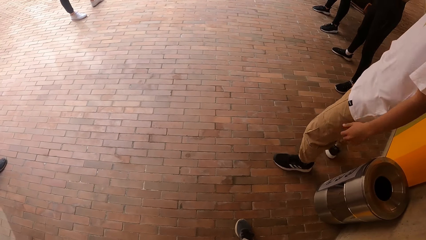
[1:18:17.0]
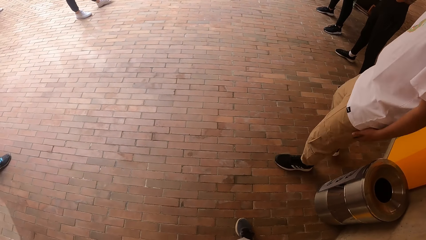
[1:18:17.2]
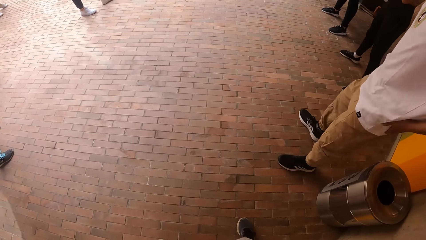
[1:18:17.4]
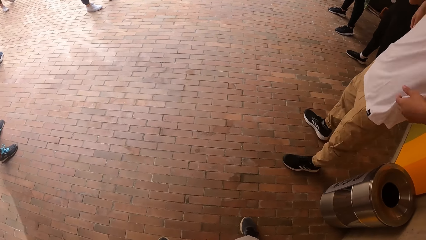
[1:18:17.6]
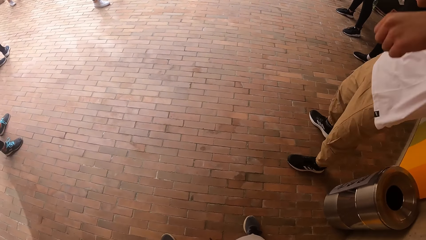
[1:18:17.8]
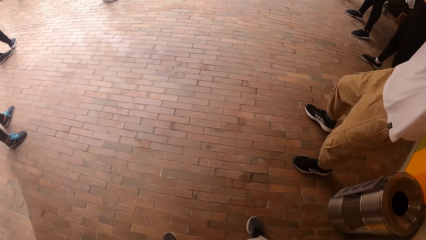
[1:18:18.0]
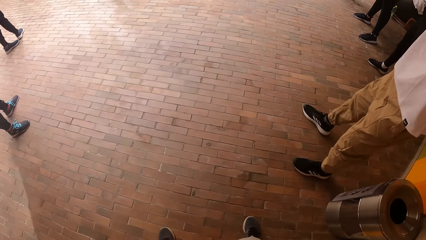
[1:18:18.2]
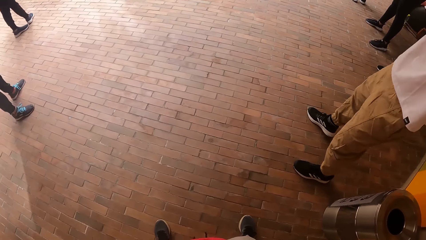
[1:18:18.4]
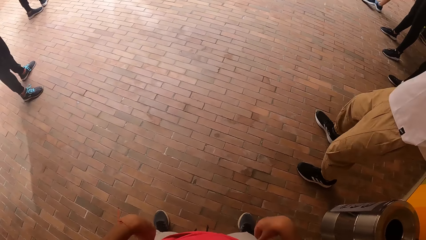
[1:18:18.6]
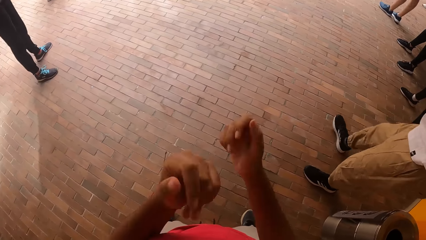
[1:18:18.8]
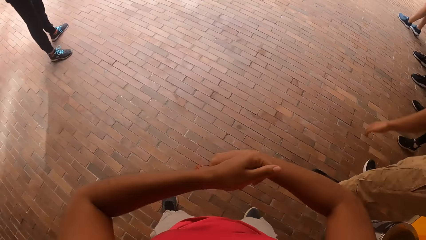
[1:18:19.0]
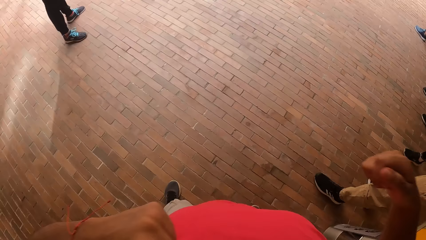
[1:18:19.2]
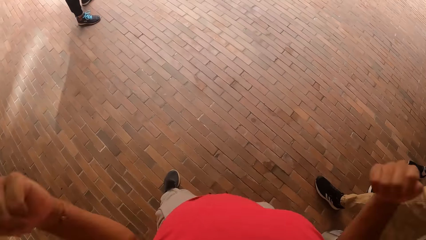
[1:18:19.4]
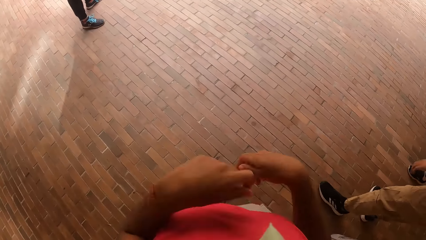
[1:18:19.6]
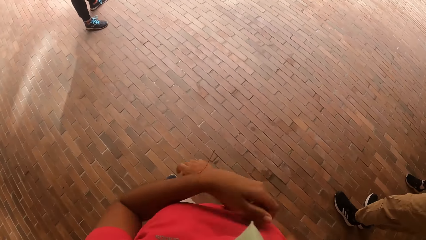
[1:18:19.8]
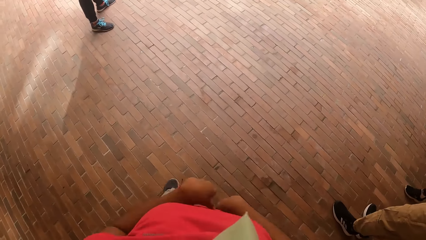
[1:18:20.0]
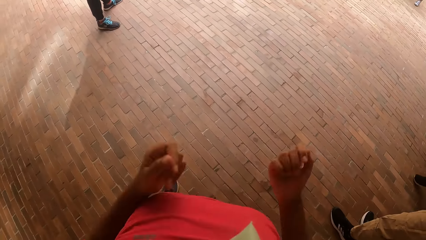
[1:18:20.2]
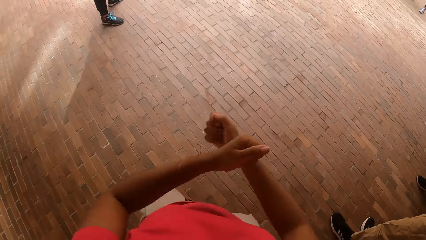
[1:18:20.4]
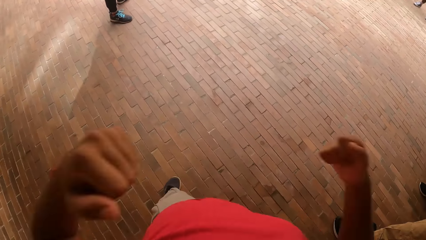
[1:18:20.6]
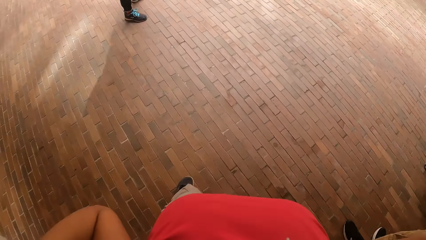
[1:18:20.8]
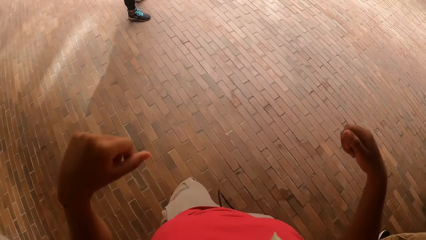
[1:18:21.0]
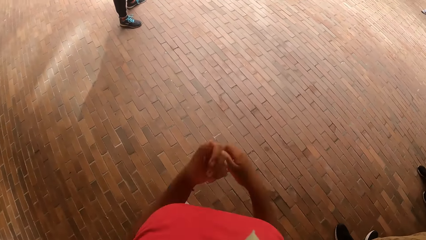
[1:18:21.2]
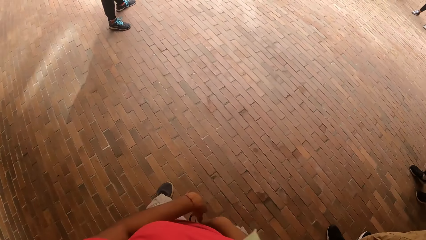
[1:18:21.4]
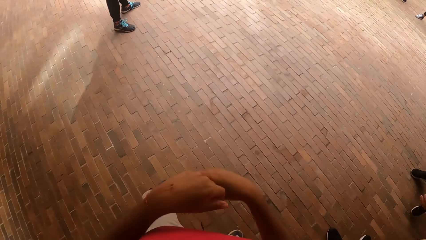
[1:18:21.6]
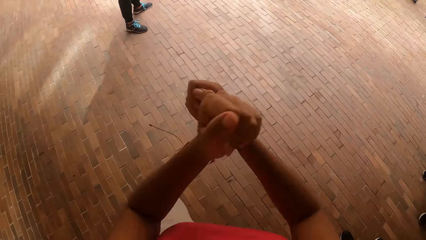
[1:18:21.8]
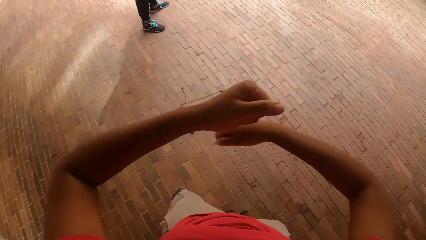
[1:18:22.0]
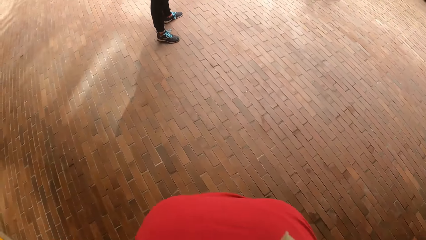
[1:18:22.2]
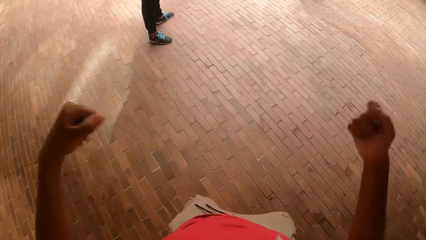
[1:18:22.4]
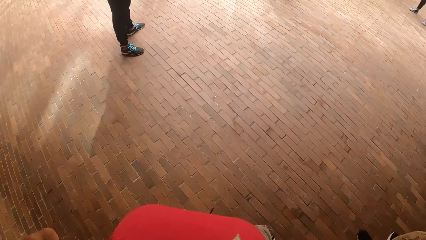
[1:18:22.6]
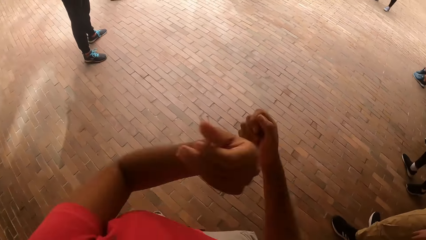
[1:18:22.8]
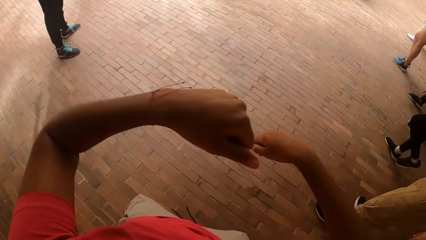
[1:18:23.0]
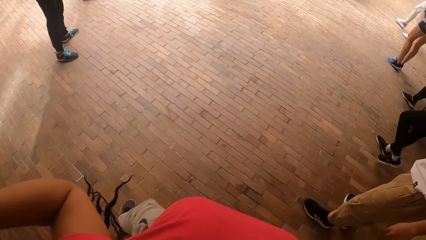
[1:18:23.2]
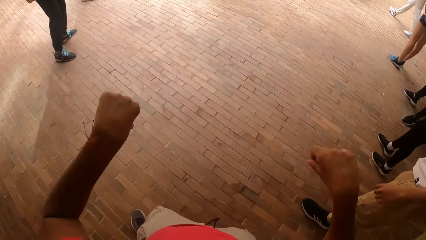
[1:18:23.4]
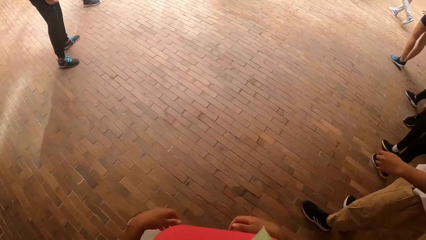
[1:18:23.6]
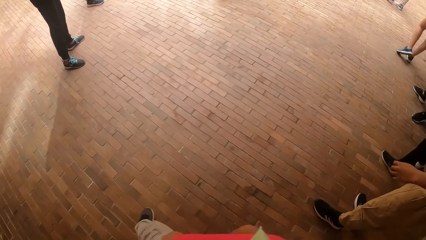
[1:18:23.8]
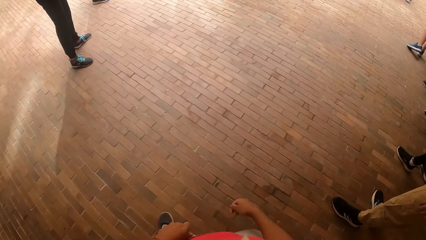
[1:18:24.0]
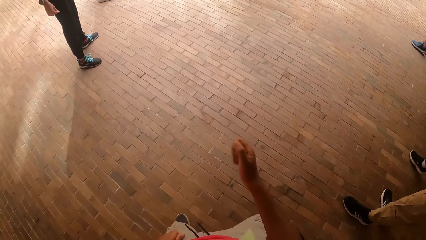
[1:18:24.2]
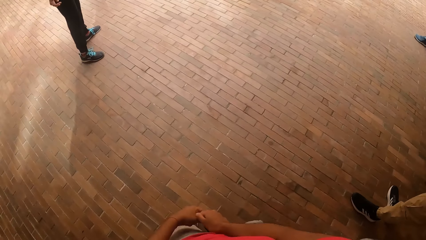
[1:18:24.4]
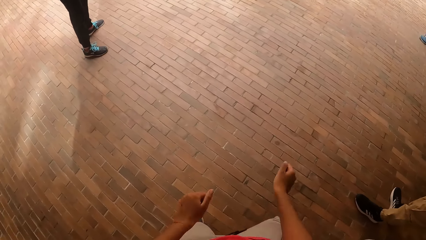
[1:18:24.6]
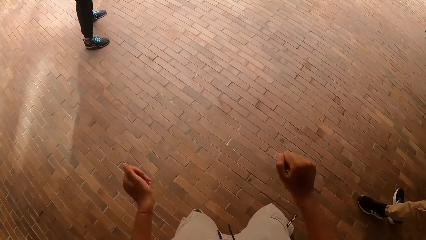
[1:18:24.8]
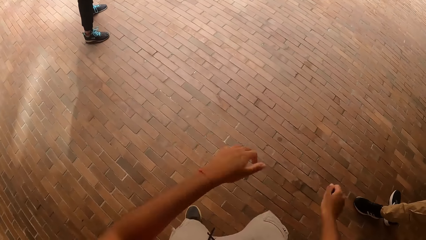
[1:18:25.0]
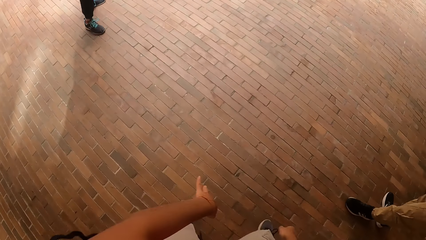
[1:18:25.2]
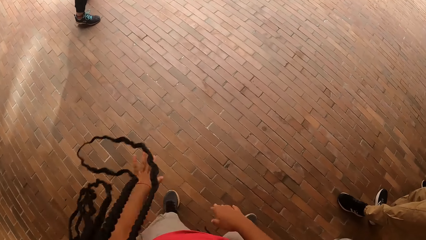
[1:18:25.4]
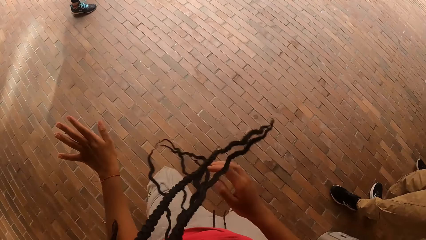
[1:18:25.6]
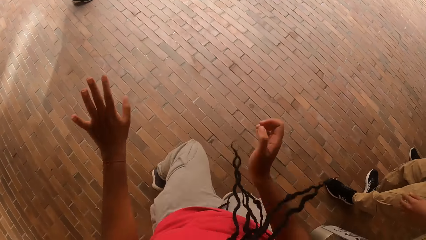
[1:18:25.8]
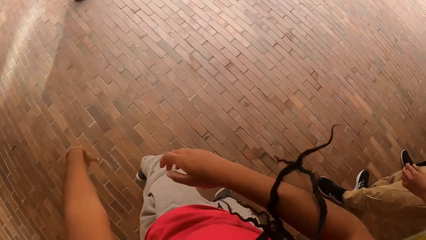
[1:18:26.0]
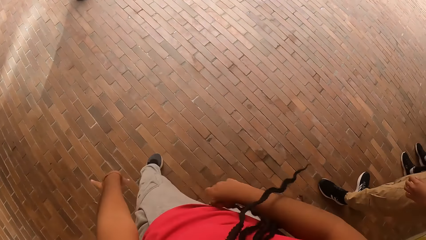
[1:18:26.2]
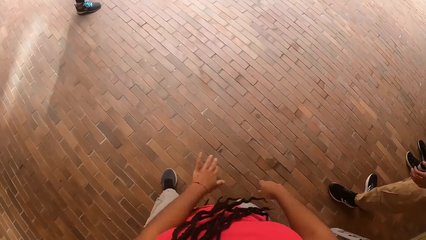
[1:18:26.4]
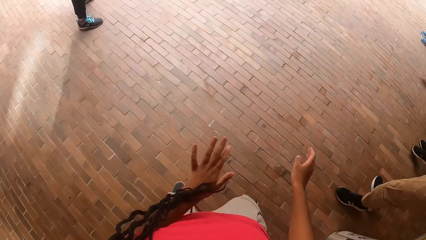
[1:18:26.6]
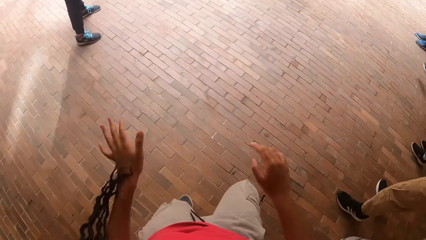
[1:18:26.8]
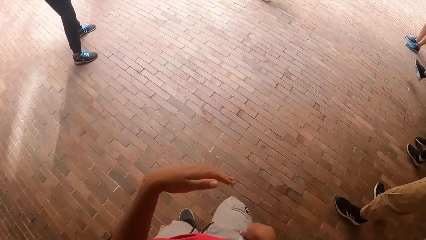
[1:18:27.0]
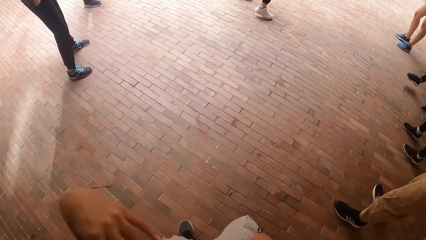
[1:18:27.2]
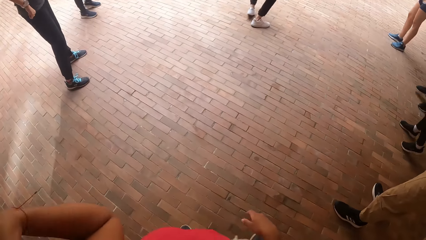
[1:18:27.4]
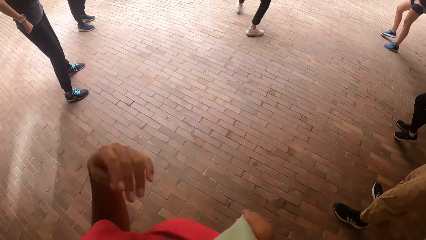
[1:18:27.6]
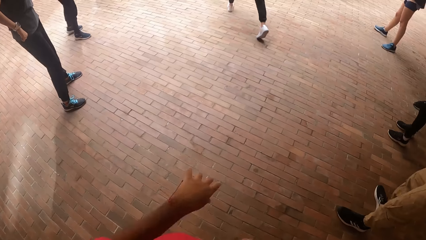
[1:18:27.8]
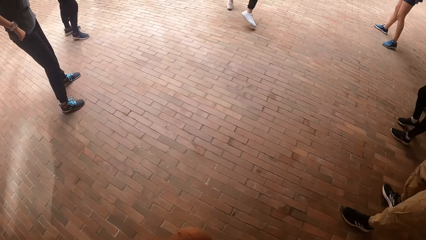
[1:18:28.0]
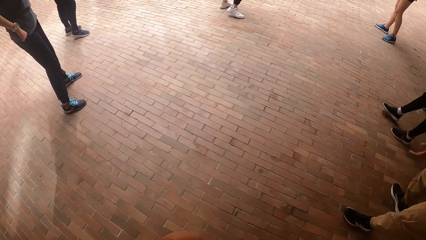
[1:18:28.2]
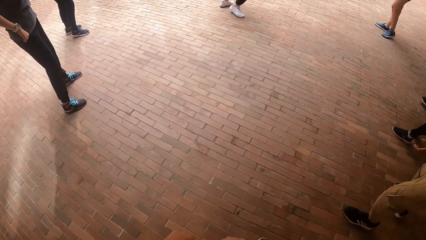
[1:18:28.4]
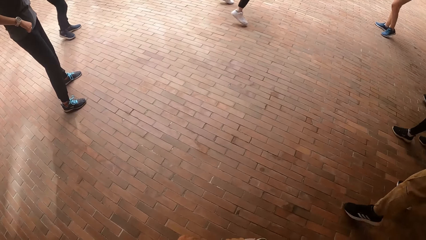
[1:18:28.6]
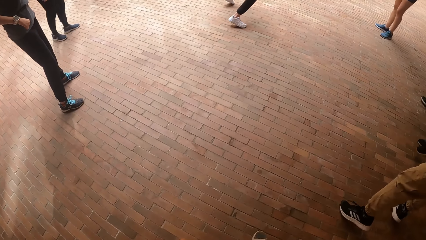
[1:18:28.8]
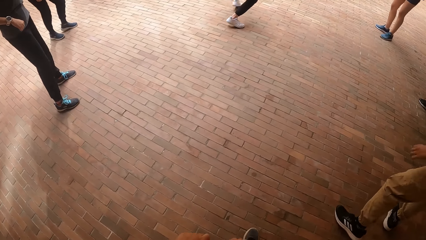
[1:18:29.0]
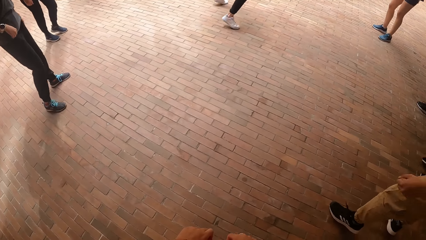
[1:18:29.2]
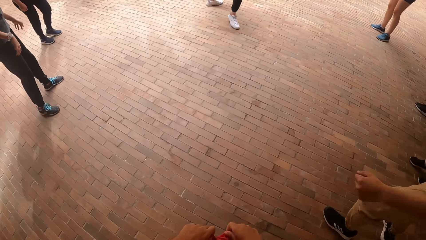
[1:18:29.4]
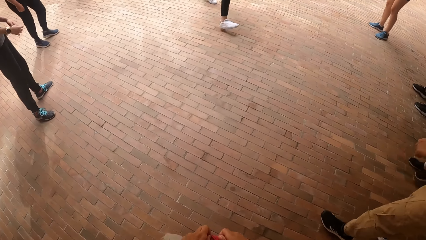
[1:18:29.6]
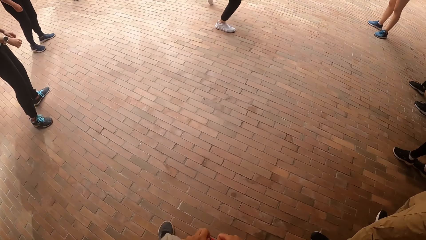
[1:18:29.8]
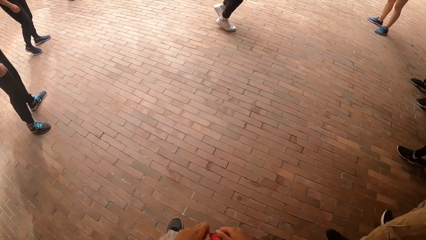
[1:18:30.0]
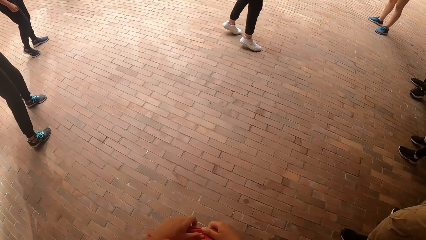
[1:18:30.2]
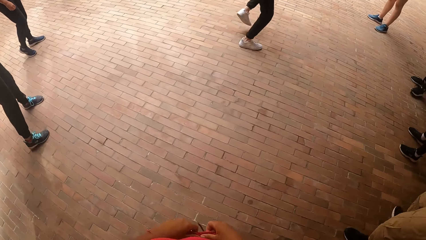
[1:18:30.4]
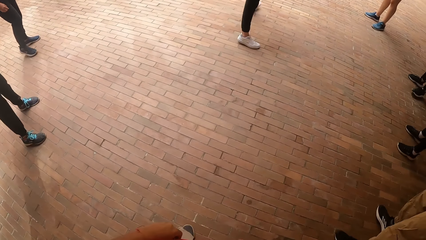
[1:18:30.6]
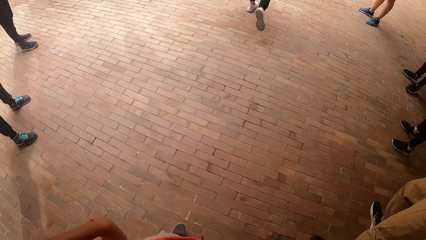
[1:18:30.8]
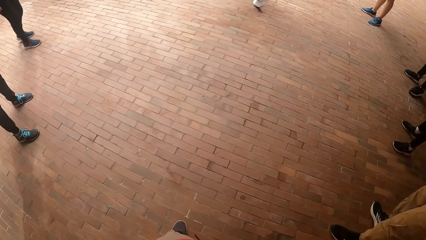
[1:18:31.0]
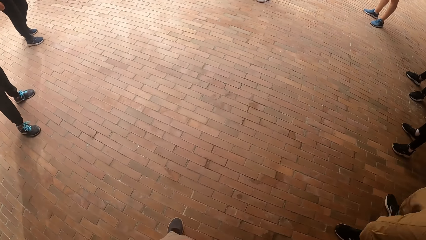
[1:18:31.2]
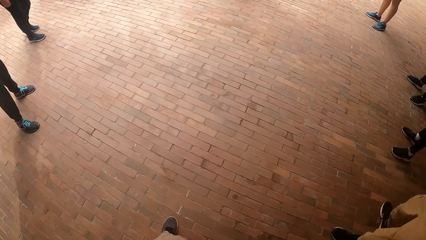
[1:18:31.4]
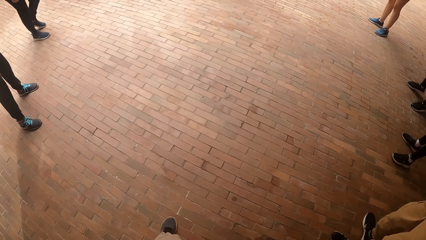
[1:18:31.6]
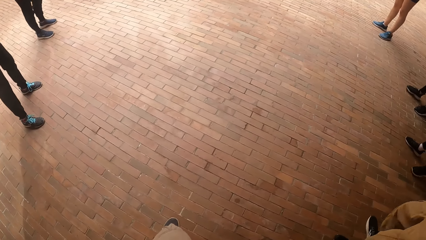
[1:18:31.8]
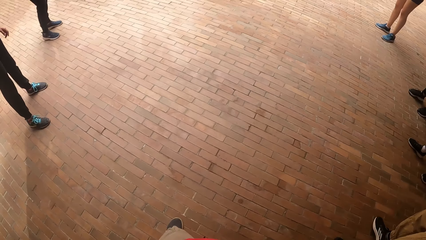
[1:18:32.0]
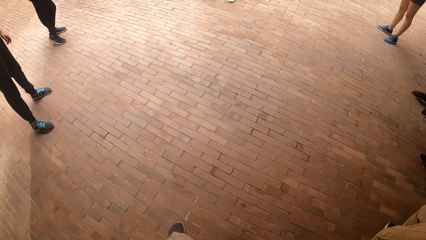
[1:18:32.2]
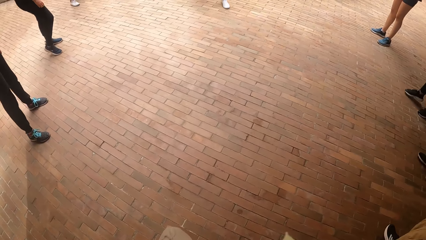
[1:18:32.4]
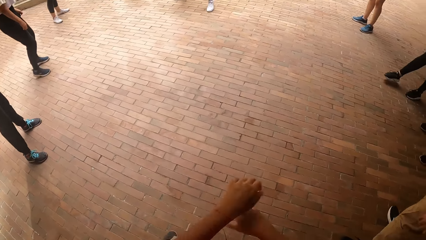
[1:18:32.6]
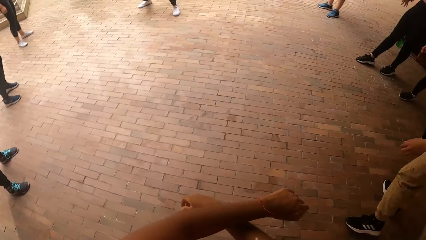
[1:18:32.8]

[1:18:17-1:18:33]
The camera wearer dances. The woman dances with the group of people.
